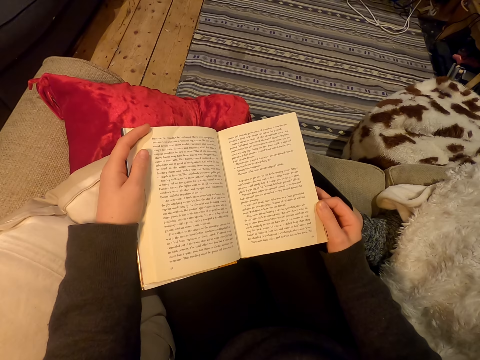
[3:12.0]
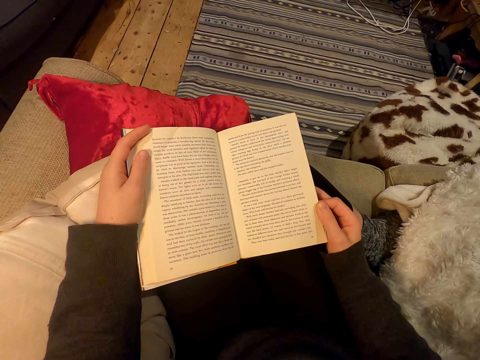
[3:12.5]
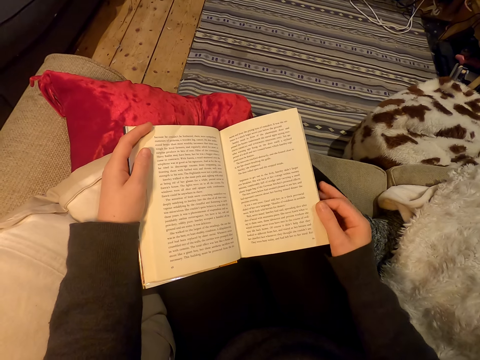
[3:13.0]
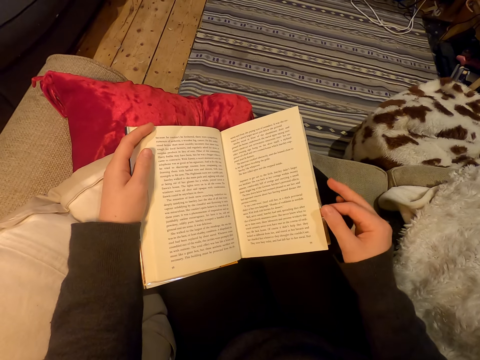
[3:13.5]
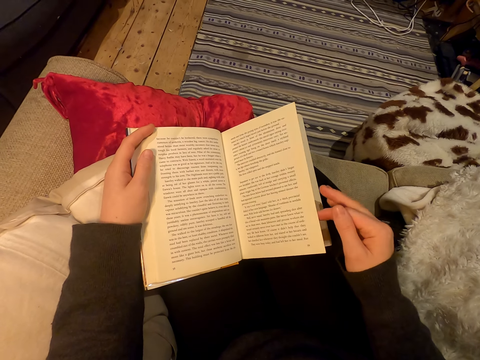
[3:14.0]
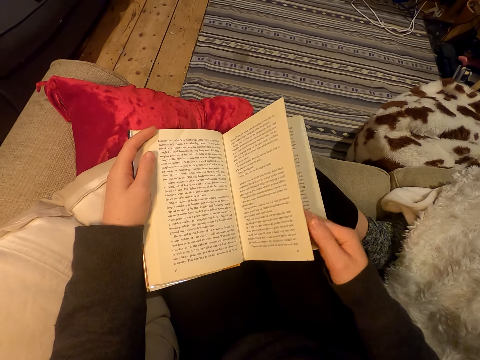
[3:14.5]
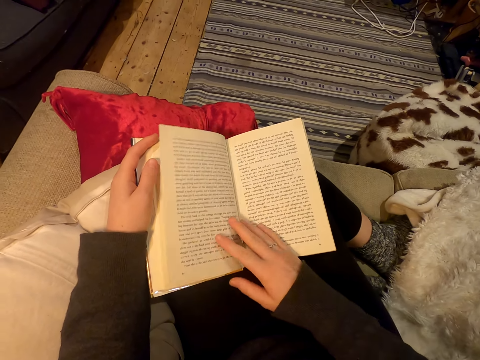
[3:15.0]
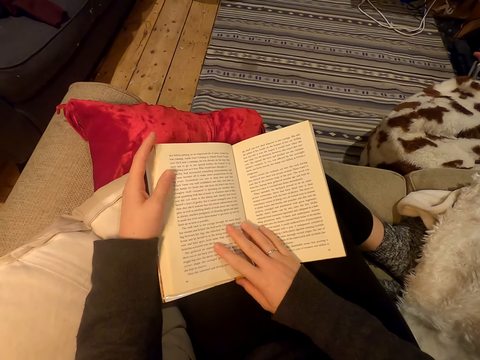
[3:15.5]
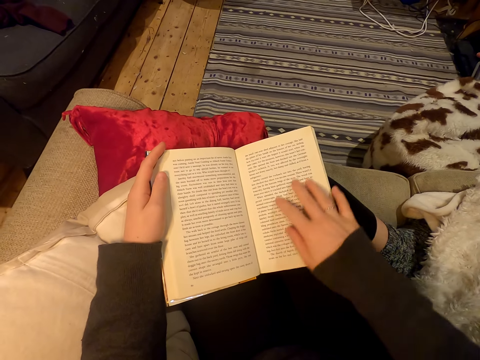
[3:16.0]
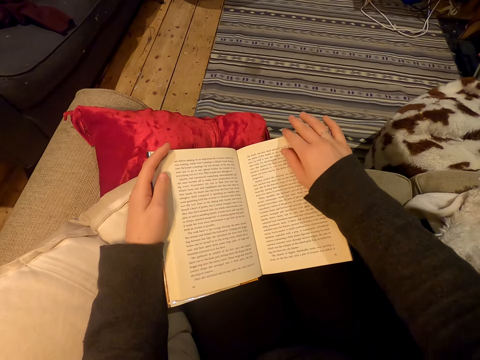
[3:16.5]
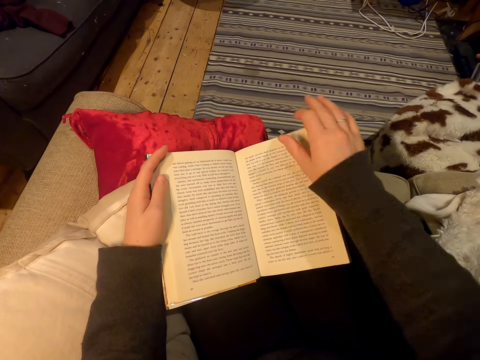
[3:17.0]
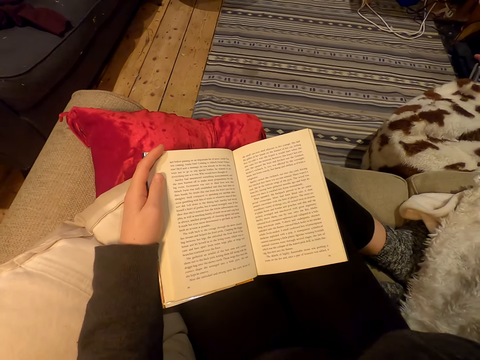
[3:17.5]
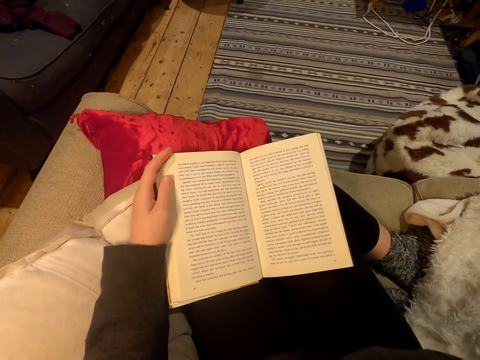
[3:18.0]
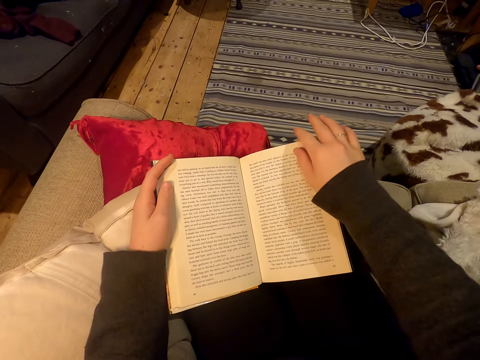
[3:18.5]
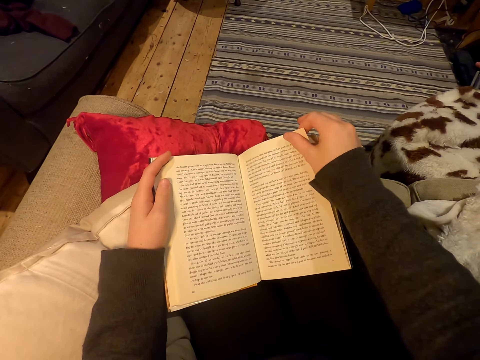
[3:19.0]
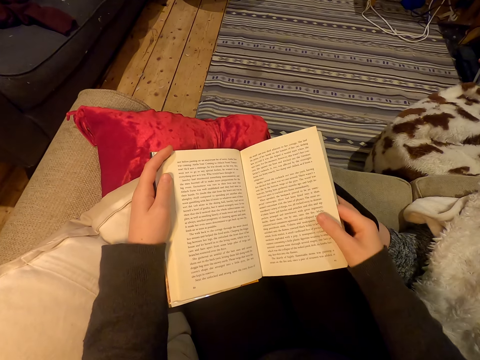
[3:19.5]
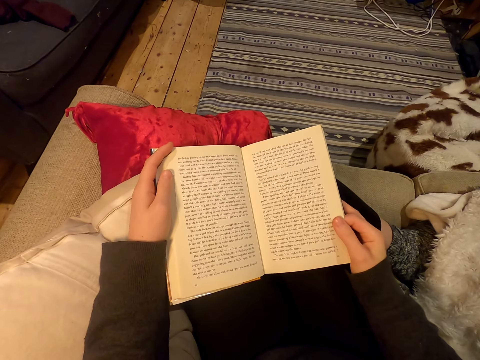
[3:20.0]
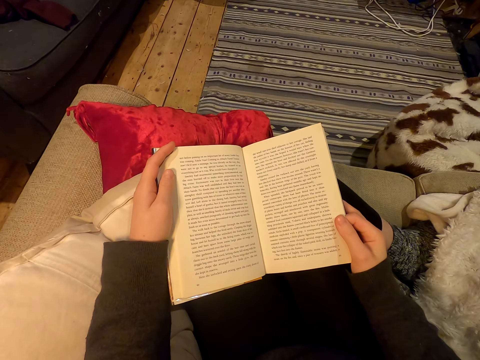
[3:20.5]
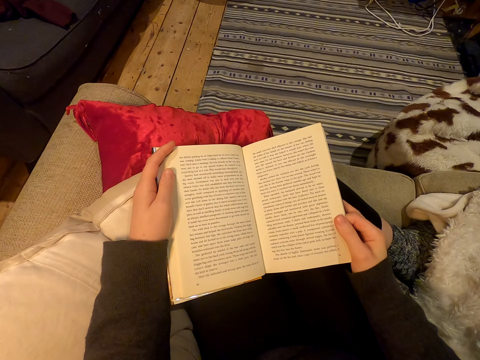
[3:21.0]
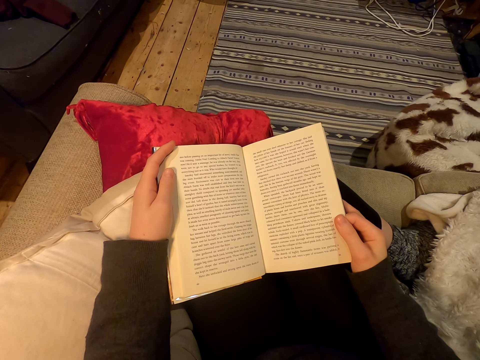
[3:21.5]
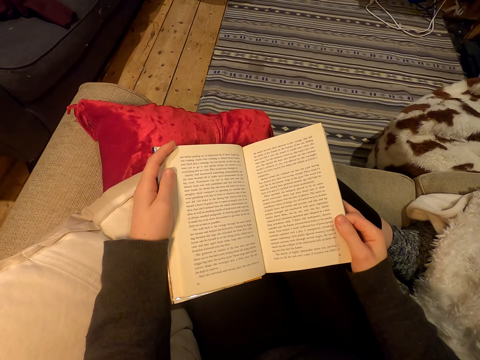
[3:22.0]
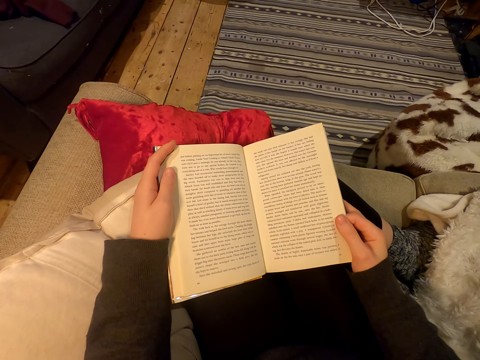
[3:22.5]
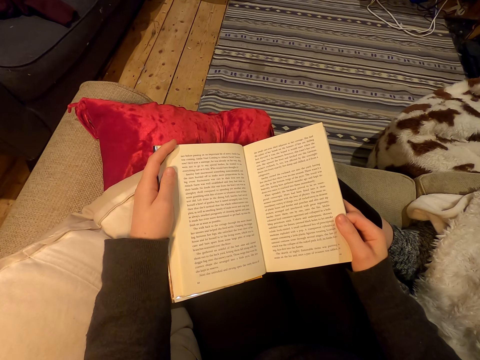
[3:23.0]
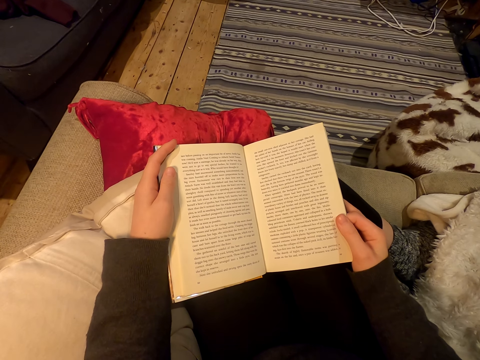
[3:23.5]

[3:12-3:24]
The camera wearer turns a page. They lift an arm. They hold the page.

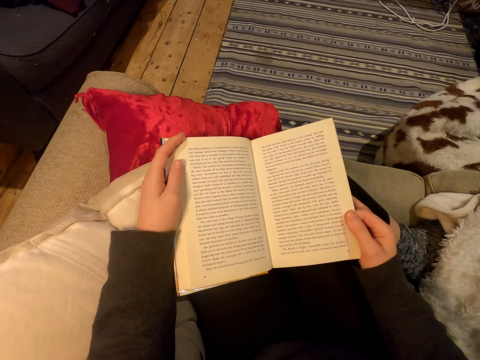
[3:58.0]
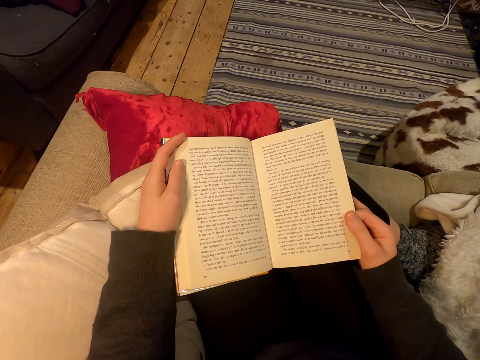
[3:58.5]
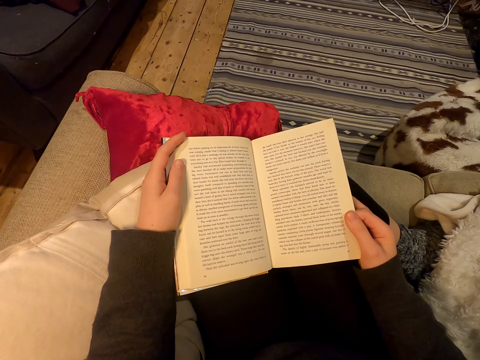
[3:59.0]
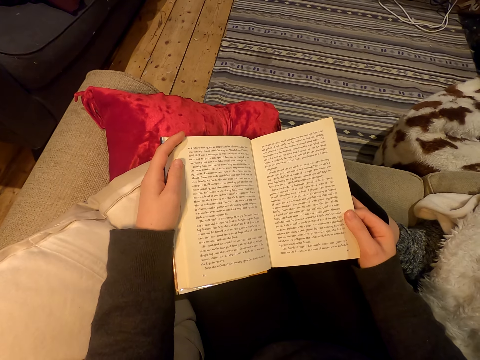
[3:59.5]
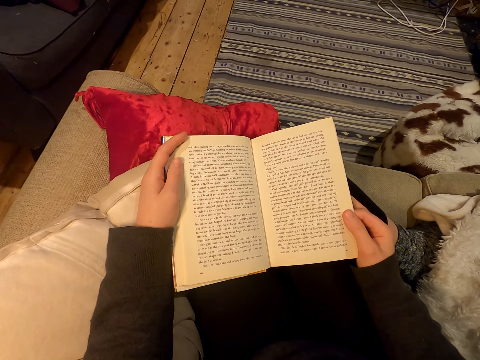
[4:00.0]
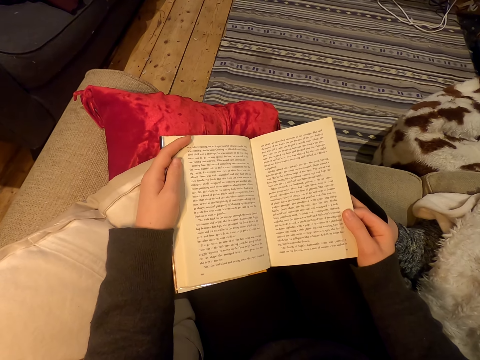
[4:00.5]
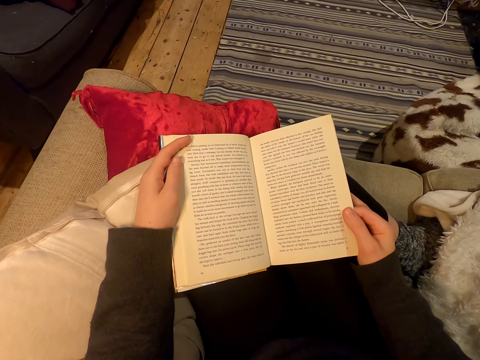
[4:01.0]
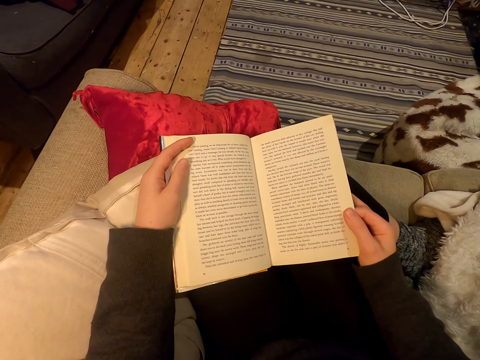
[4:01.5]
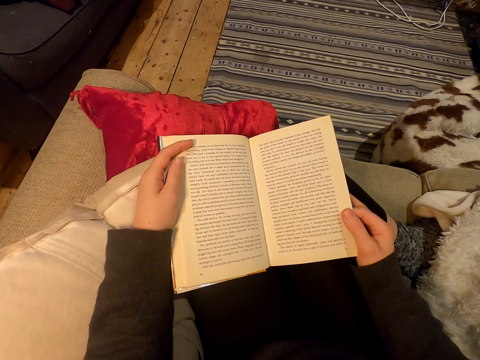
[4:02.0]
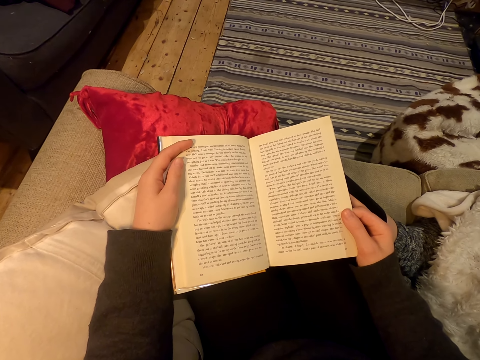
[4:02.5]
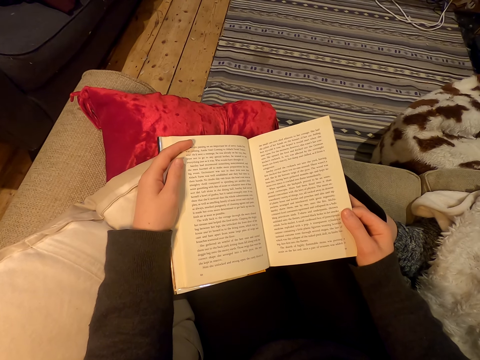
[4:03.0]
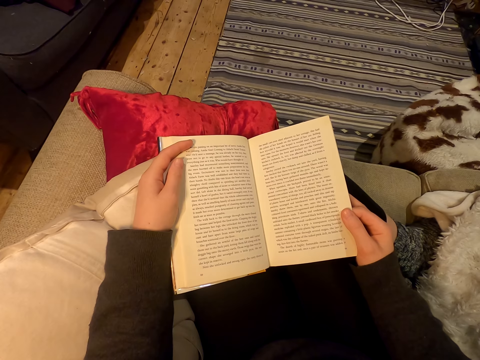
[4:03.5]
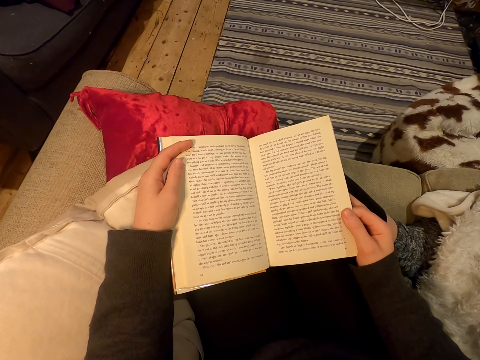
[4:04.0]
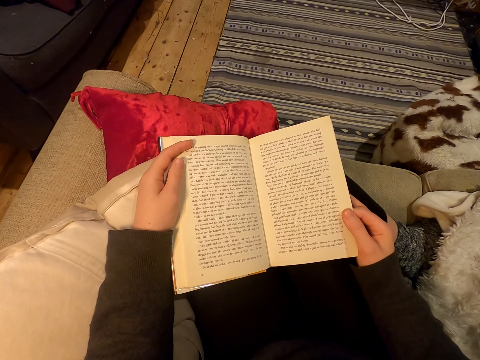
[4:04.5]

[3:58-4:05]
The camera wearer moves fingers.

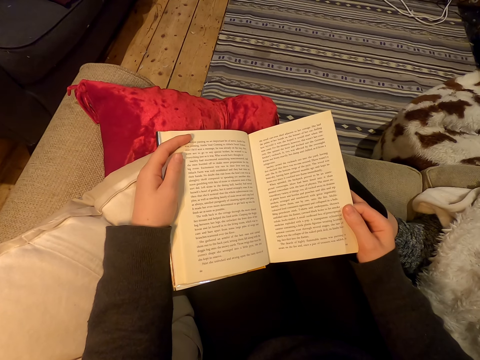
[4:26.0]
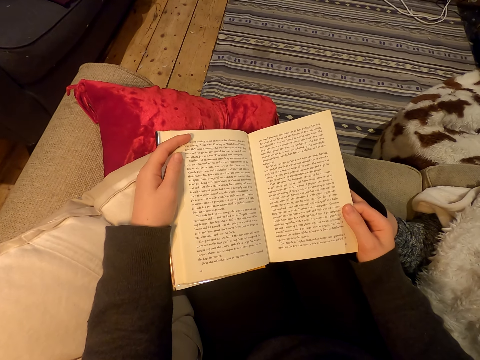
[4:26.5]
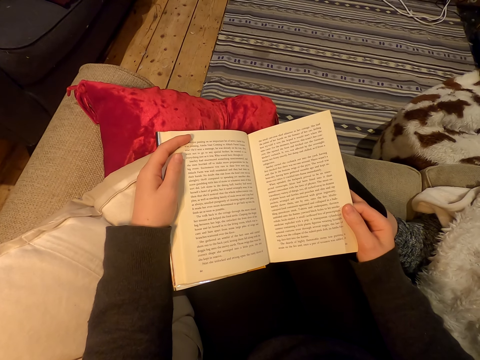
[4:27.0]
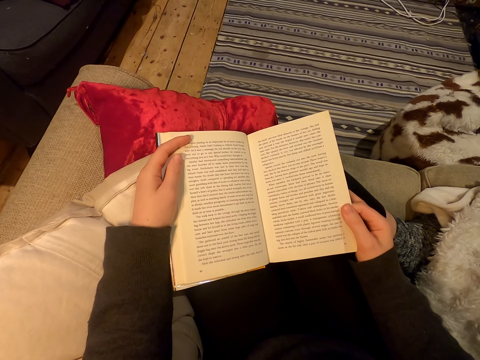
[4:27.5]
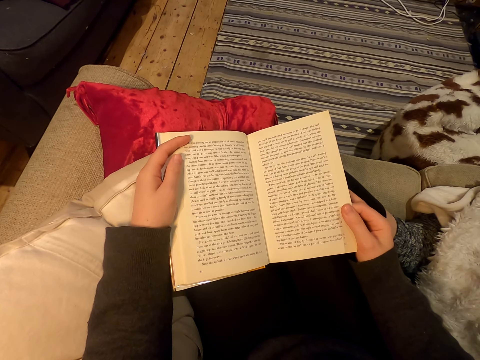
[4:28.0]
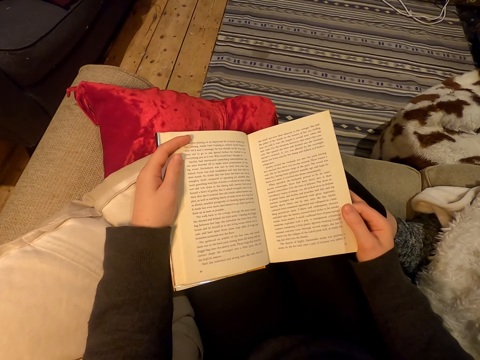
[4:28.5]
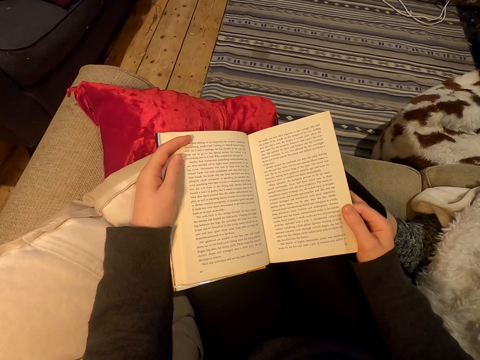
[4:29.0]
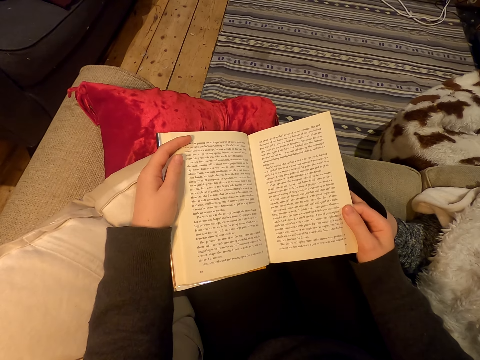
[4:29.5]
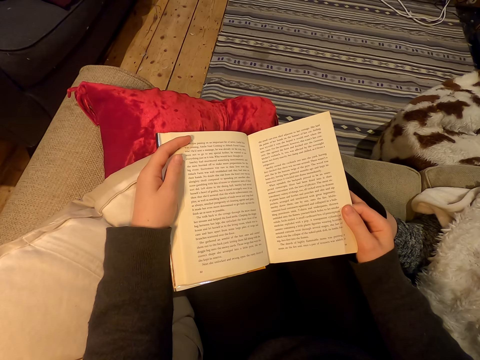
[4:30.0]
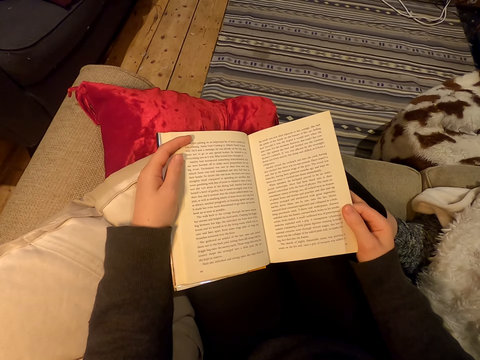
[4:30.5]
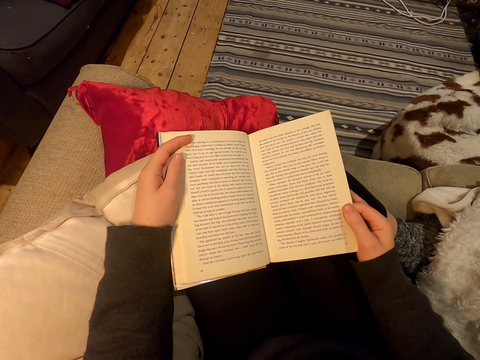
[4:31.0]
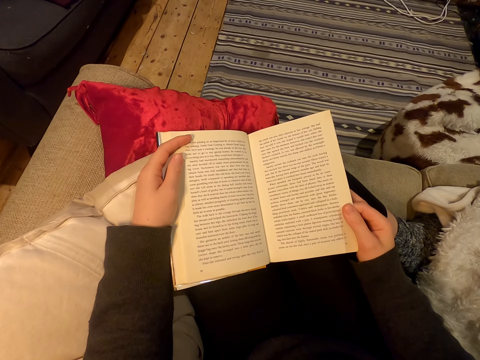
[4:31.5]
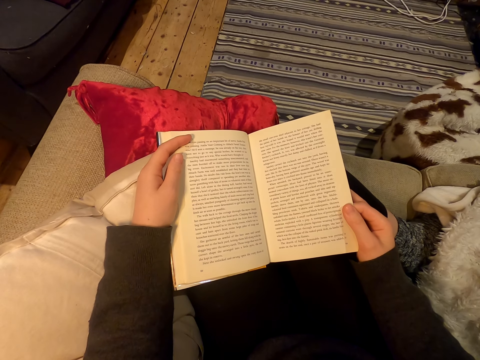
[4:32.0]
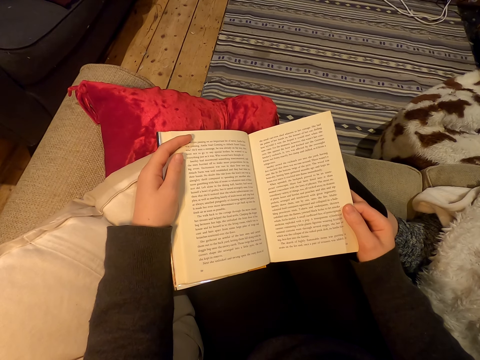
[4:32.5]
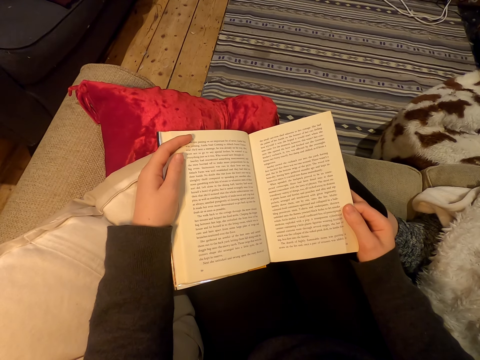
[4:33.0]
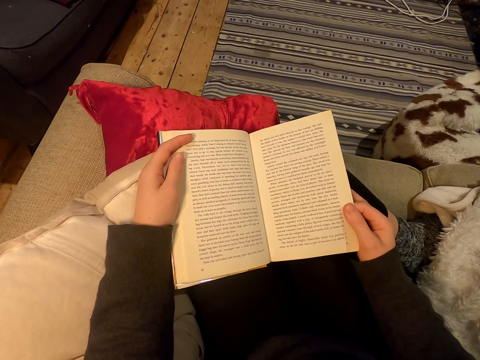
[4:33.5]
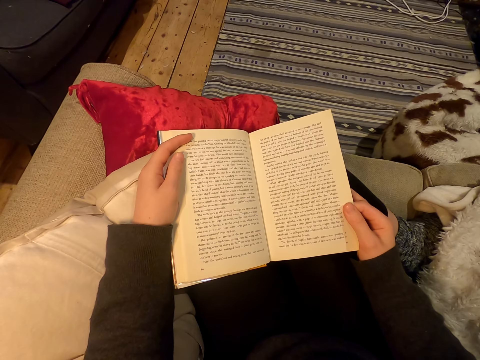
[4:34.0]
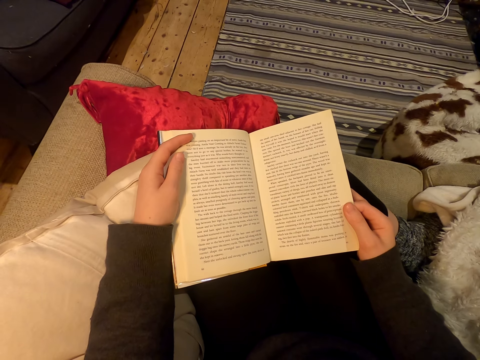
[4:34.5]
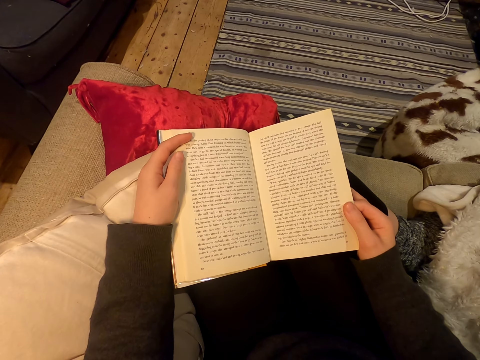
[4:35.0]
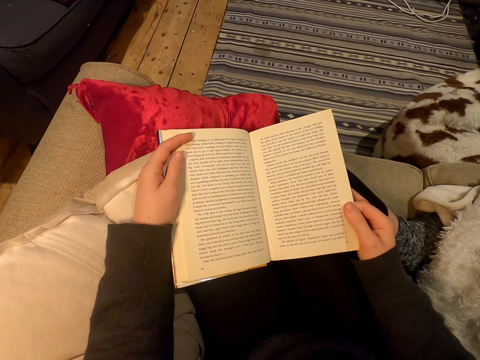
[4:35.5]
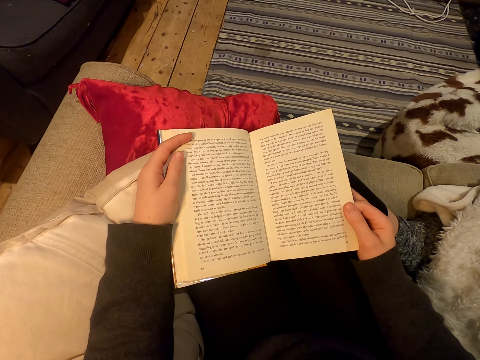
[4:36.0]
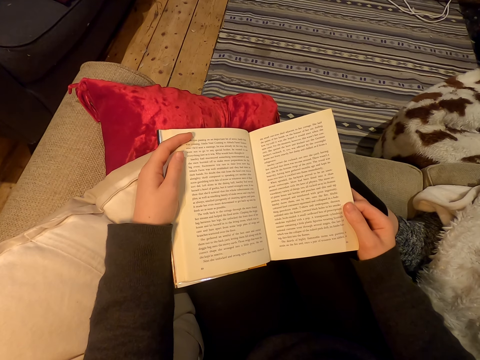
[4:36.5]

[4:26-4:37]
The camera wearer moves a finger.
